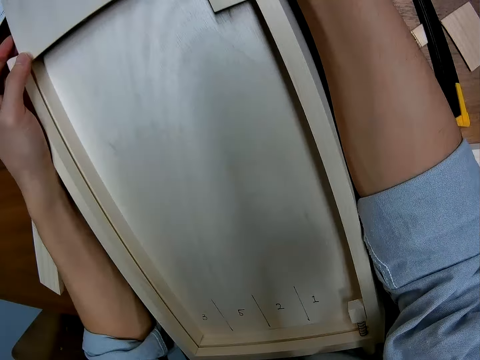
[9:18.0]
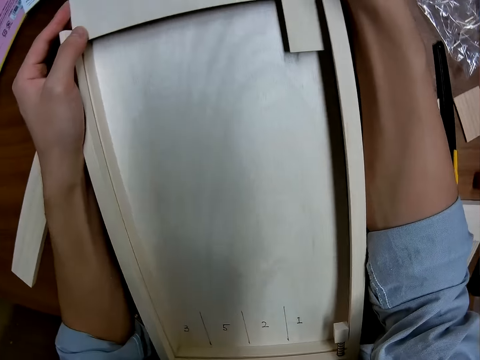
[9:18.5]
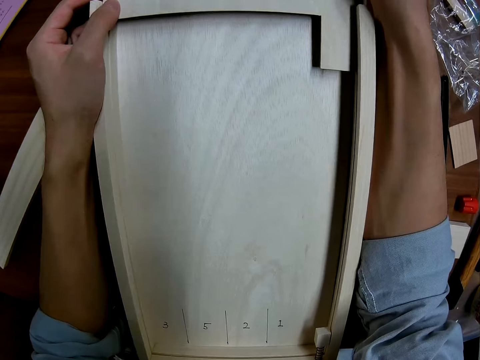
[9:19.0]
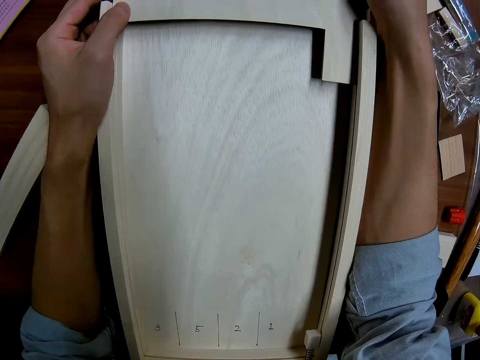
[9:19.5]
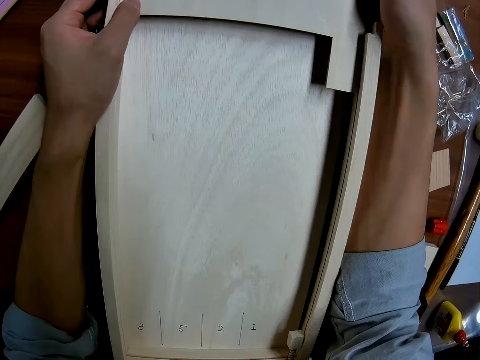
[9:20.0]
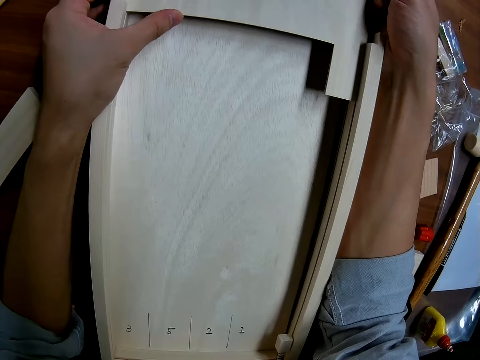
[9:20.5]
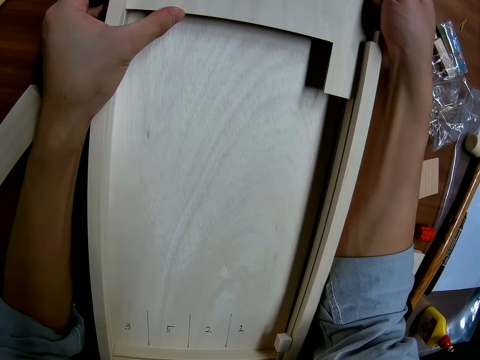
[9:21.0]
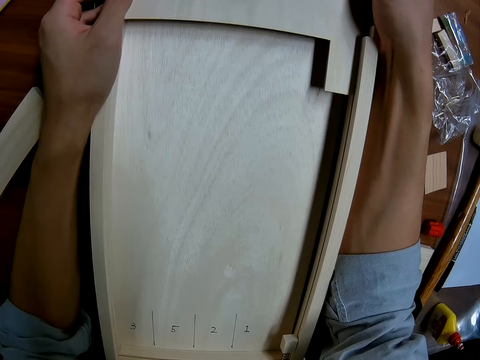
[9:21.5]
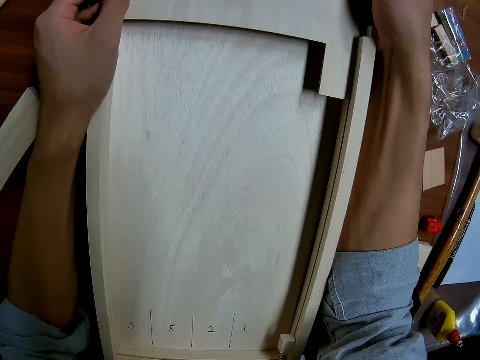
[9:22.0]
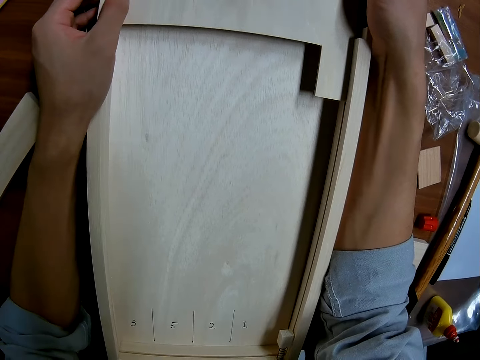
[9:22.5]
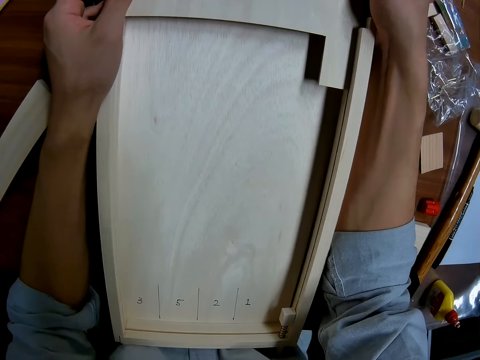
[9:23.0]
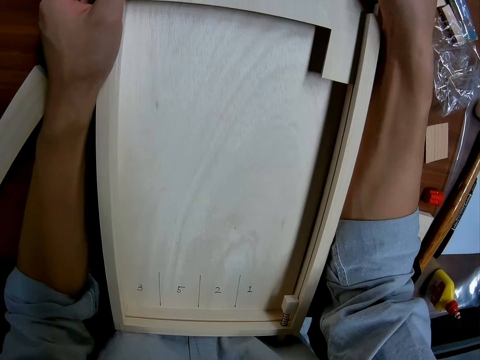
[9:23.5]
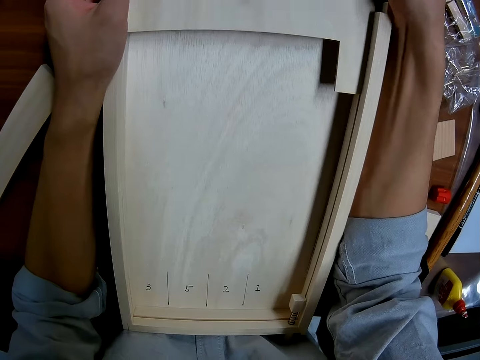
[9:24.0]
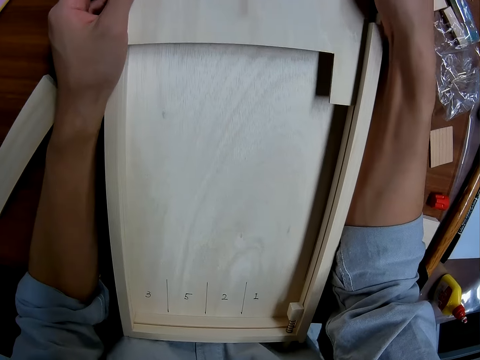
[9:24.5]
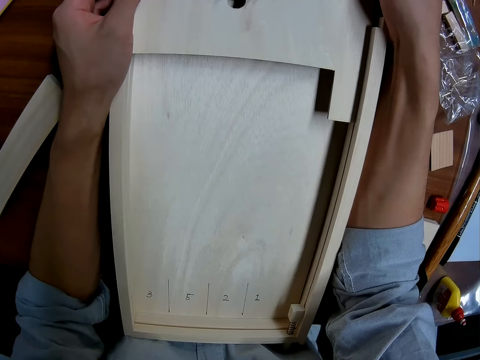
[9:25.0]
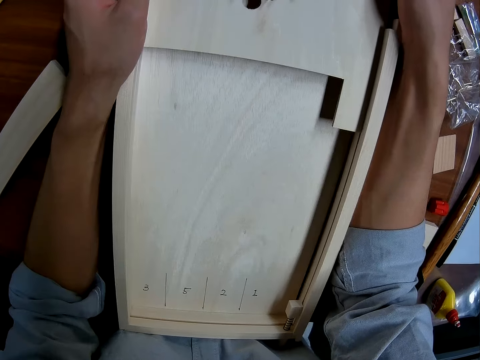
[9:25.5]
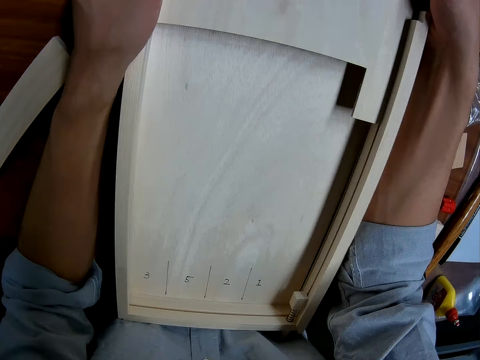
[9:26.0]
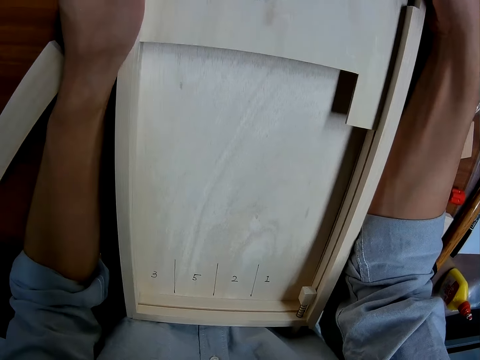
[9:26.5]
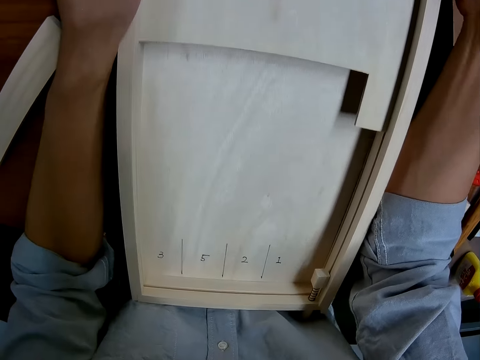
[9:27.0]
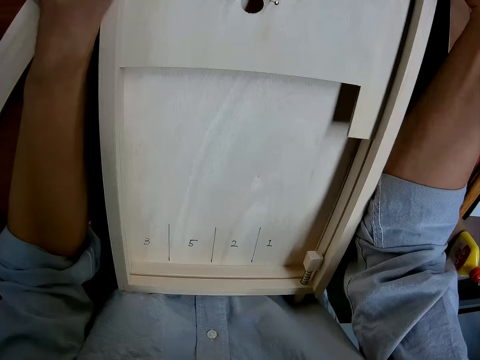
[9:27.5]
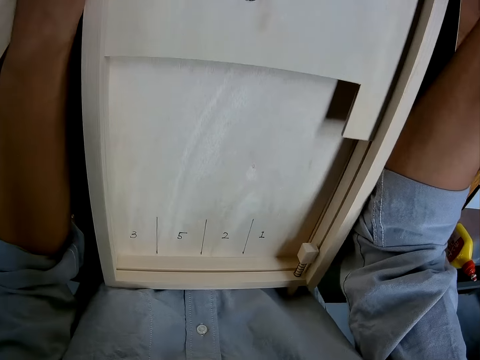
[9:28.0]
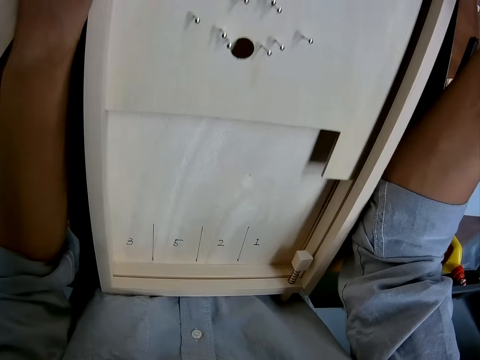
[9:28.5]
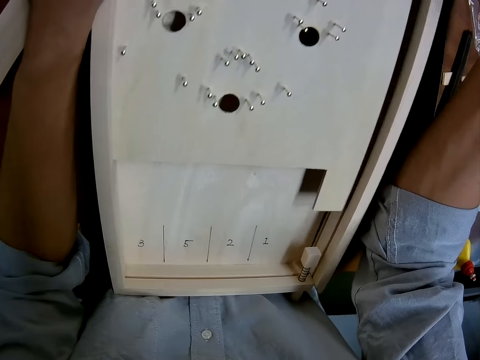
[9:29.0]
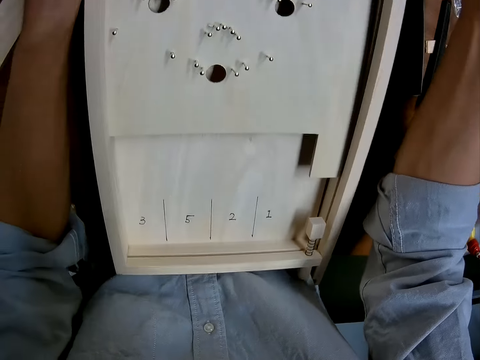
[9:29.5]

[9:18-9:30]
The camera wearer slides the plank into the casings of the craft.

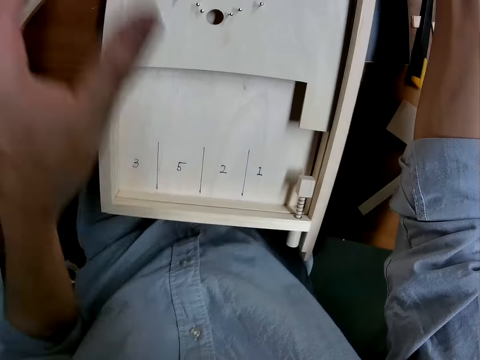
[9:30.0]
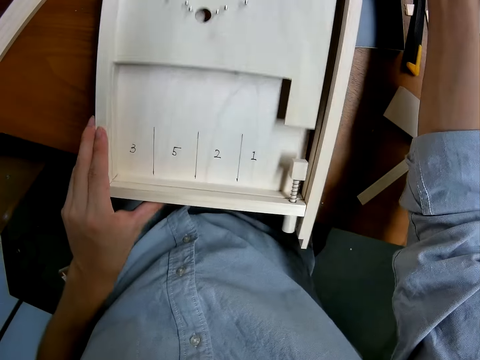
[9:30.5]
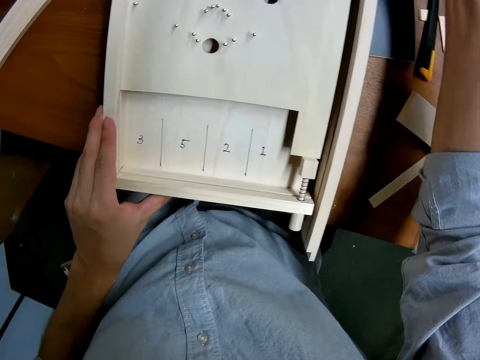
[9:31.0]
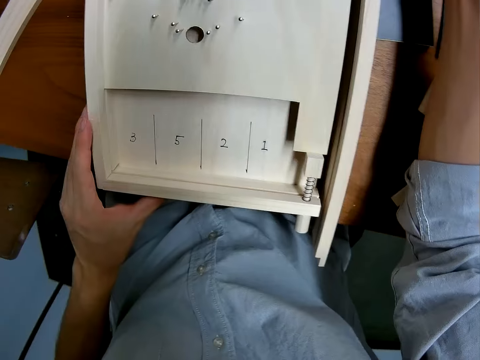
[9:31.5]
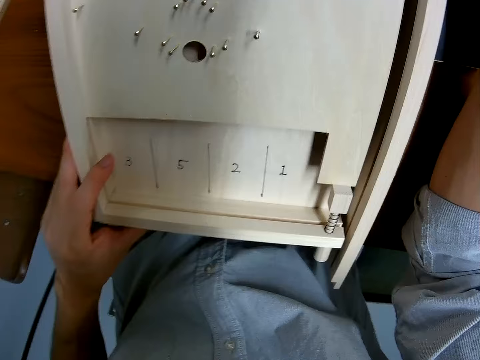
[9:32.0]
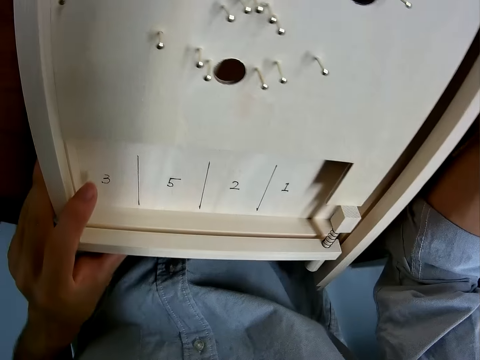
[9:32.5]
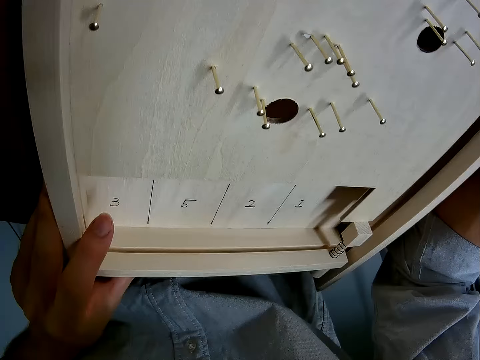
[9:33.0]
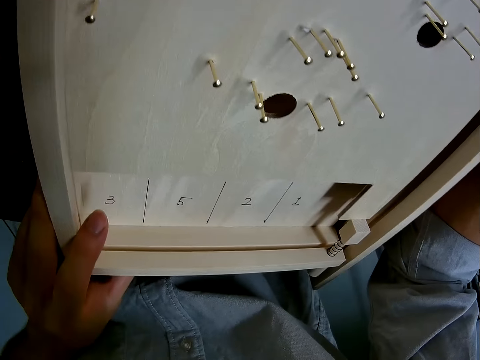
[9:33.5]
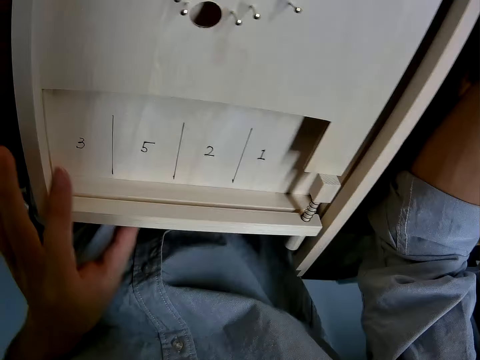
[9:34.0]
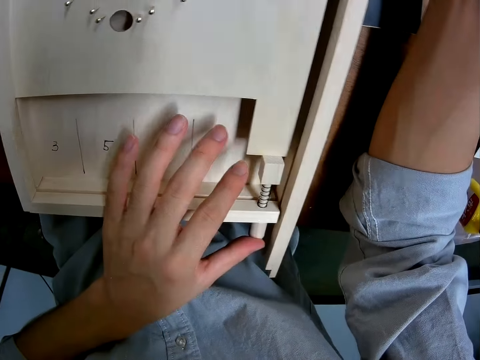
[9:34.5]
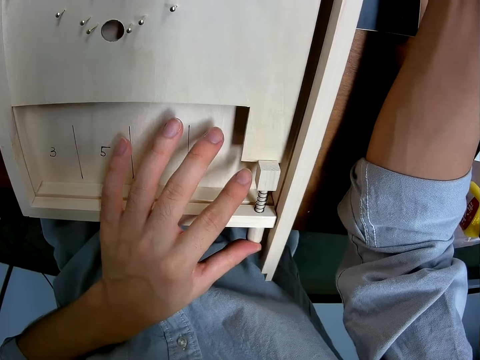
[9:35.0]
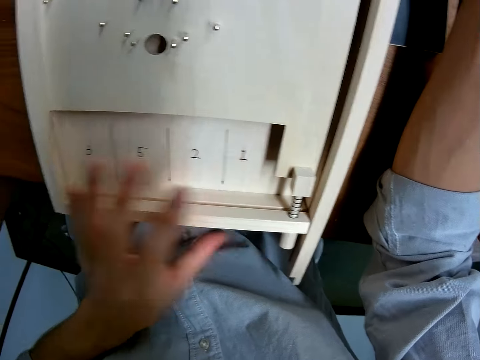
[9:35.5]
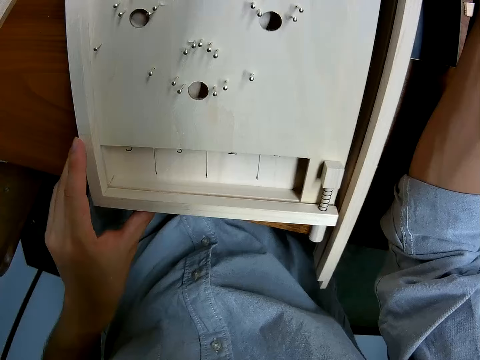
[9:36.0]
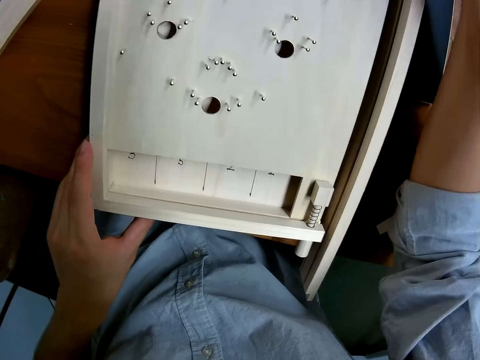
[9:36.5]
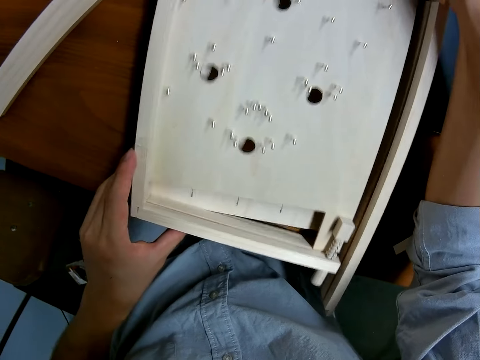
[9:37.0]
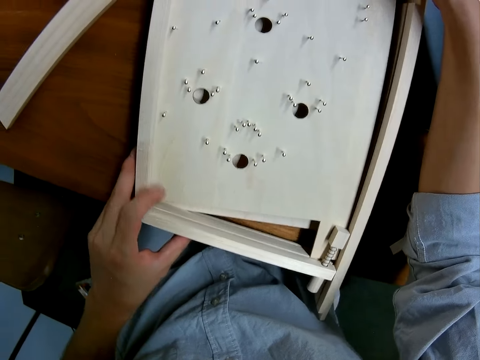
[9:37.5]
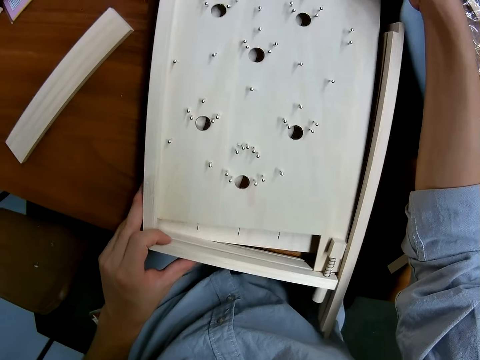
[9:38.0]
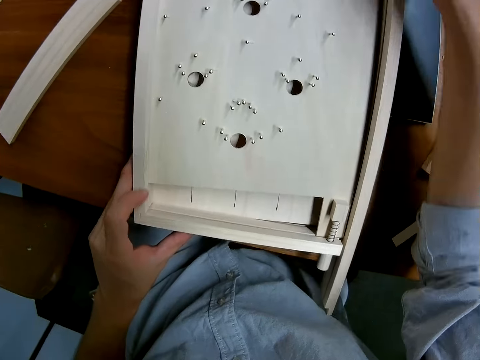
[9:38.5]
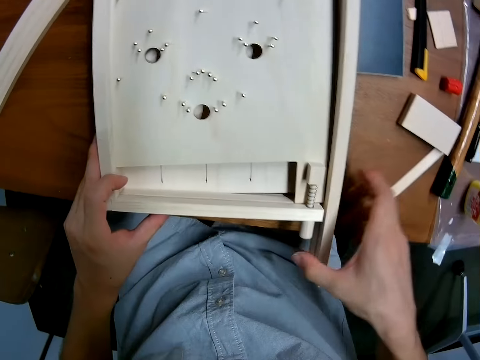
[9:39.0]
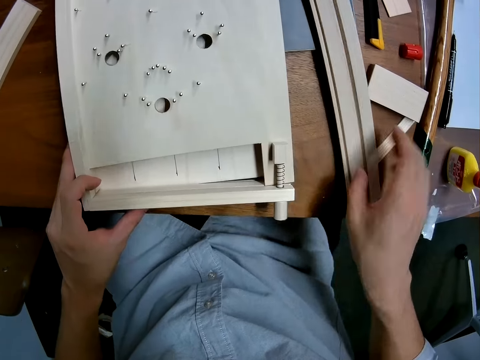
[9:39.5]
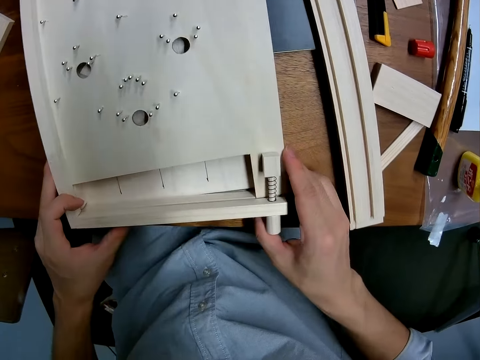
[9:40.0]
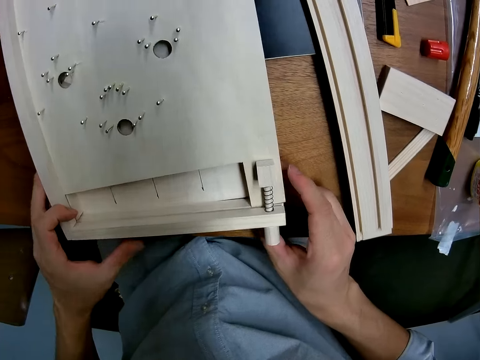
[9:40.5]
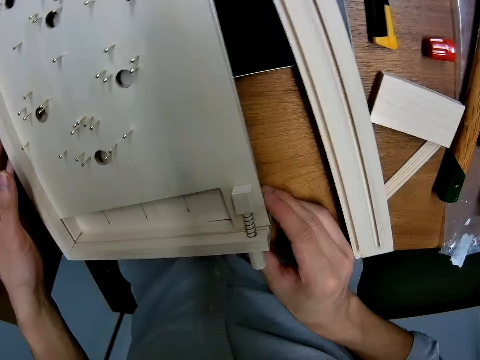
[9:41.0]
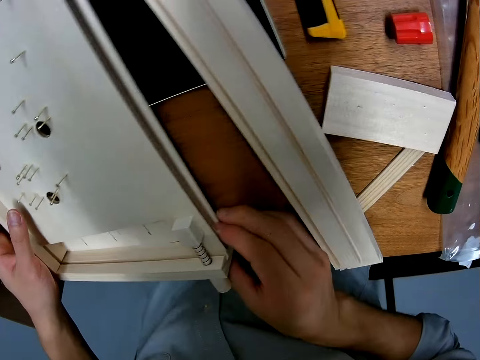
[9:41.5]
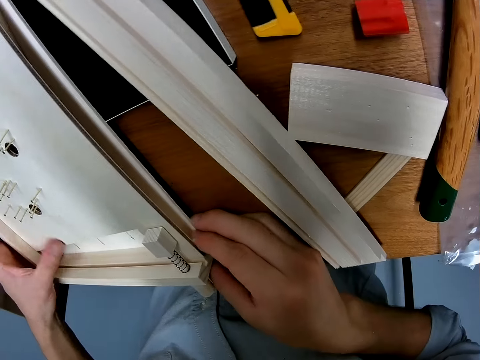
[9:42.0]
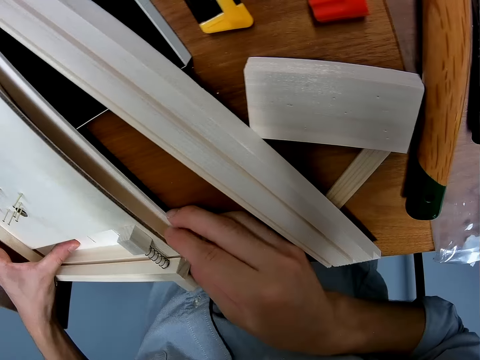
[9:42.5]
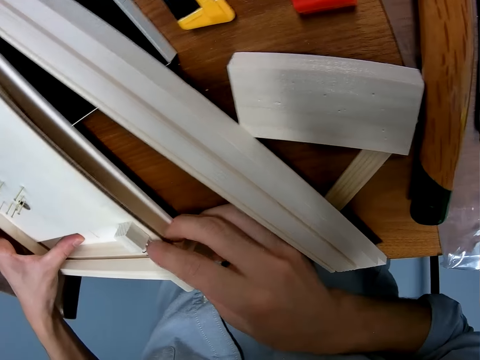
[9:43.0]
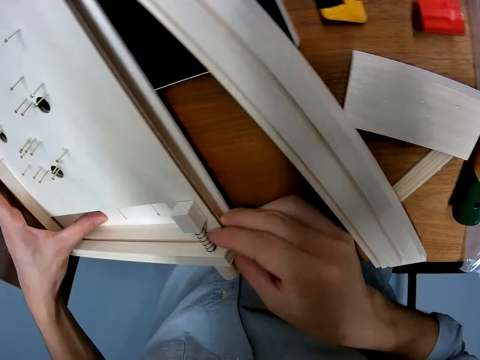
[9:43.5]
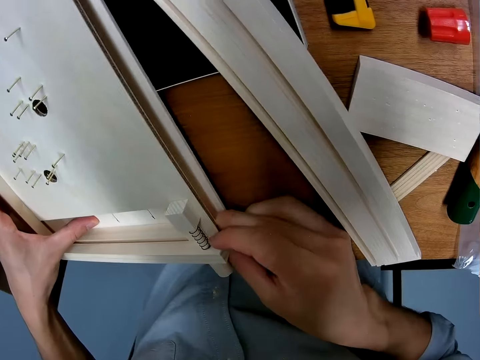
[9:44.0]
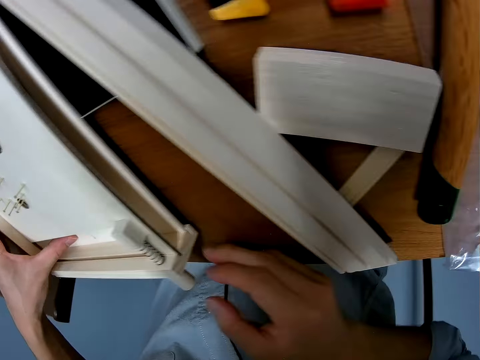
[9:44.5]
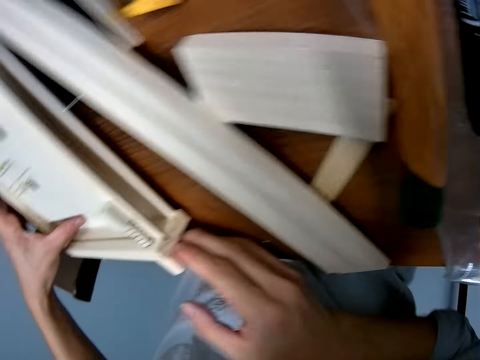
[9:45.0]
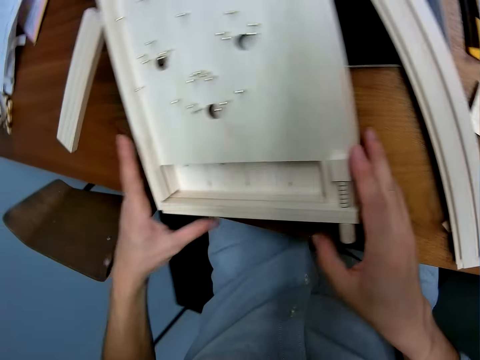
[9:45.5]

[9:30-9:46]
The camera wearer adjusts the bottom of the craft. They look at the curling board. They adjust the bottom casing of the craft. They fix the curling board. They remove the right side casing of the frame. They place the piece of wood on the table. They adjust the craft on the table. They fix the curling board. They look at the curling board.
